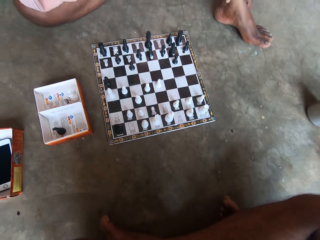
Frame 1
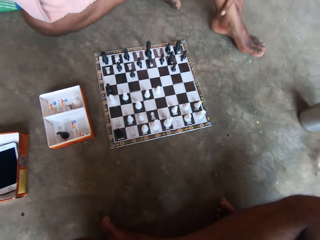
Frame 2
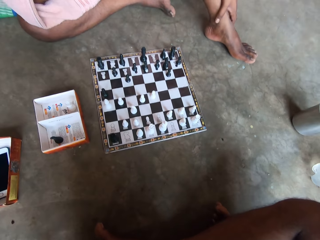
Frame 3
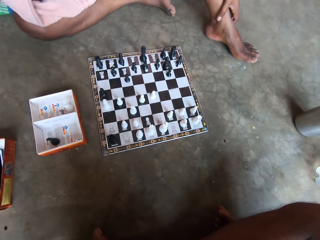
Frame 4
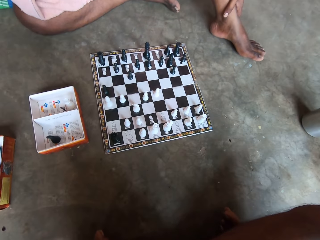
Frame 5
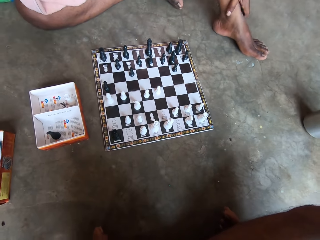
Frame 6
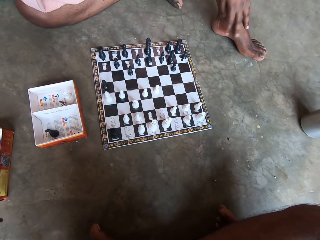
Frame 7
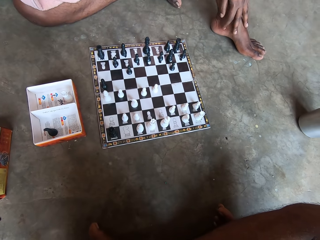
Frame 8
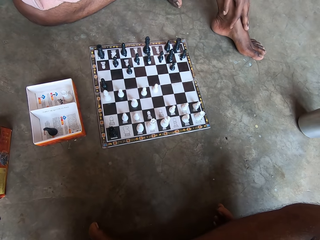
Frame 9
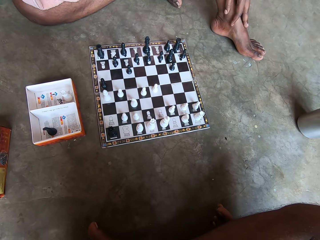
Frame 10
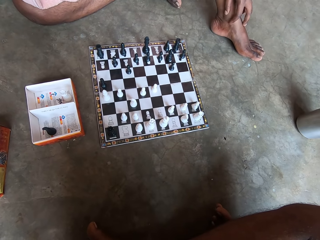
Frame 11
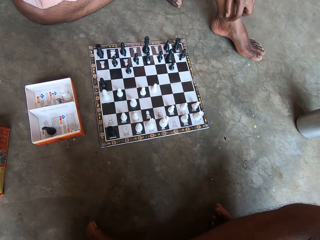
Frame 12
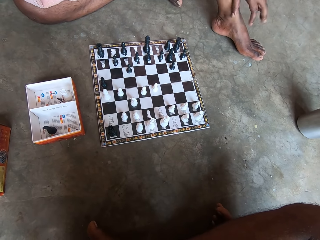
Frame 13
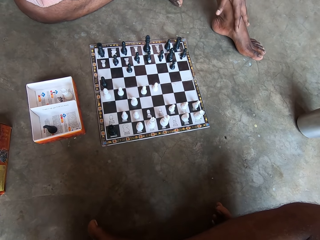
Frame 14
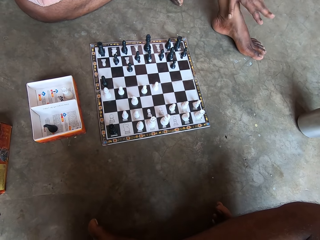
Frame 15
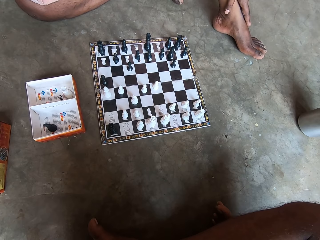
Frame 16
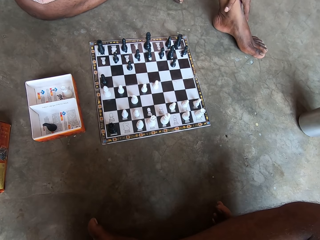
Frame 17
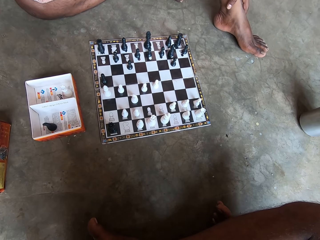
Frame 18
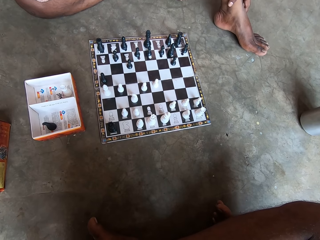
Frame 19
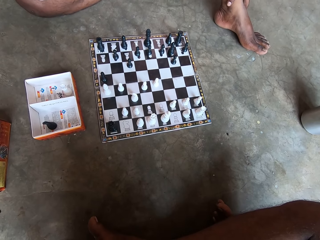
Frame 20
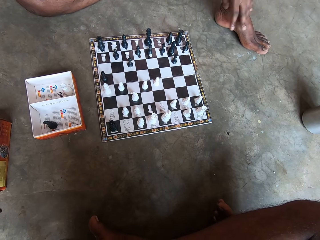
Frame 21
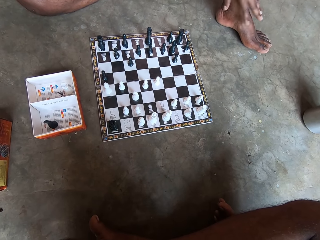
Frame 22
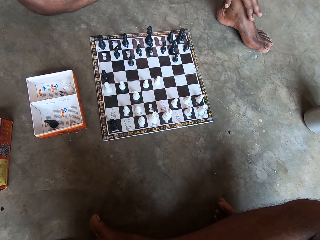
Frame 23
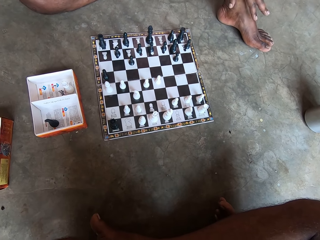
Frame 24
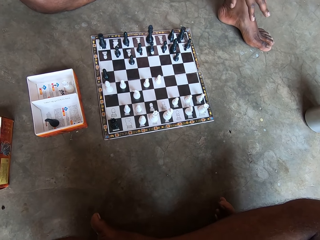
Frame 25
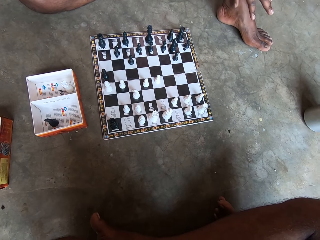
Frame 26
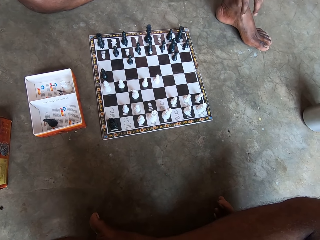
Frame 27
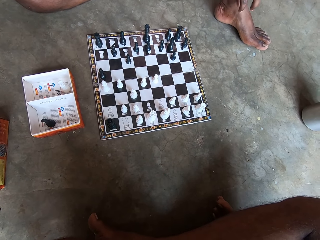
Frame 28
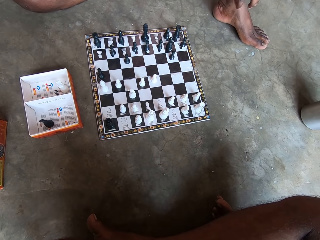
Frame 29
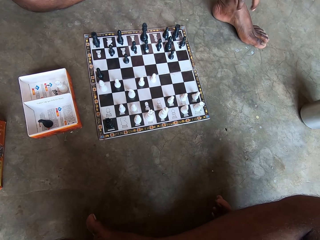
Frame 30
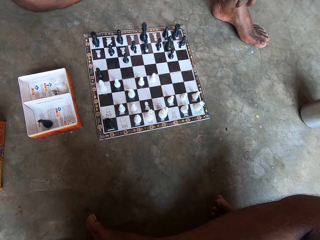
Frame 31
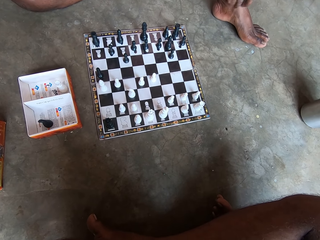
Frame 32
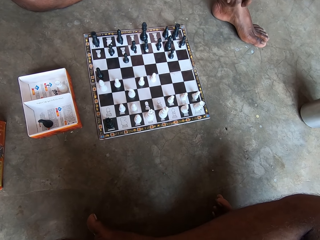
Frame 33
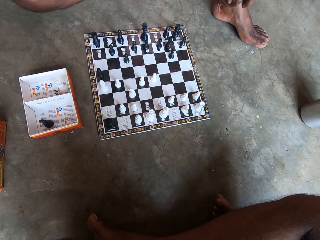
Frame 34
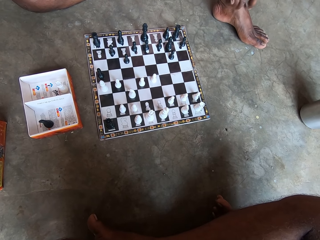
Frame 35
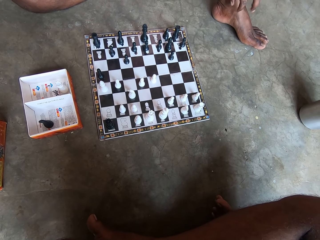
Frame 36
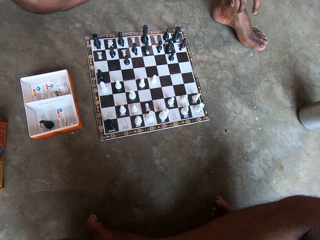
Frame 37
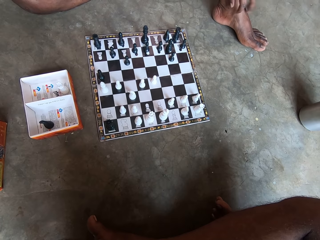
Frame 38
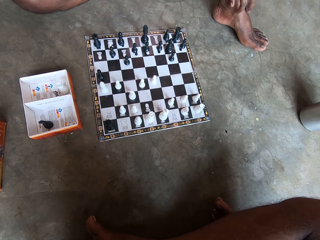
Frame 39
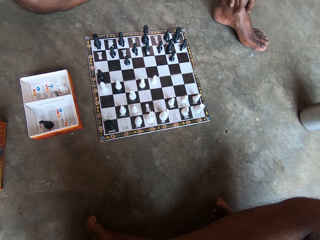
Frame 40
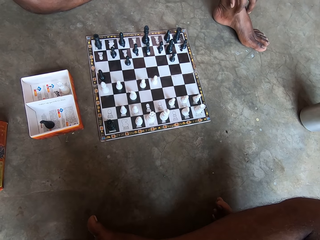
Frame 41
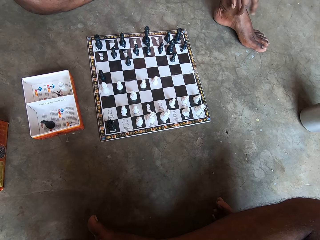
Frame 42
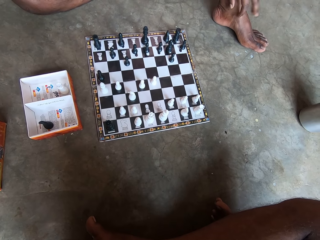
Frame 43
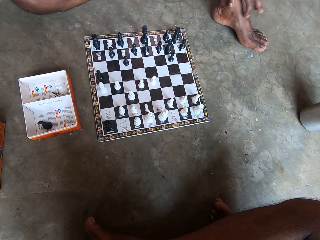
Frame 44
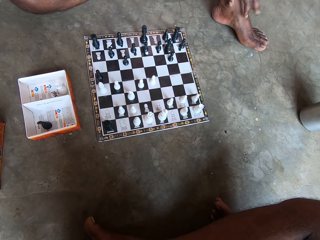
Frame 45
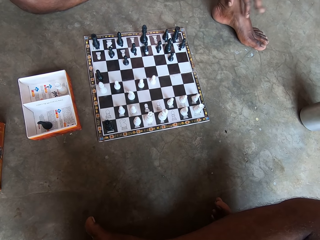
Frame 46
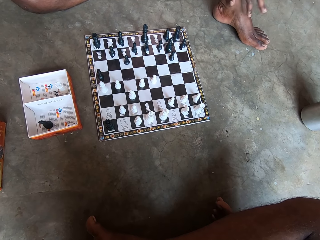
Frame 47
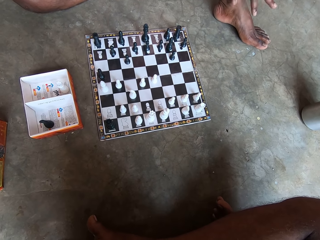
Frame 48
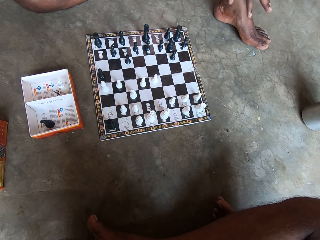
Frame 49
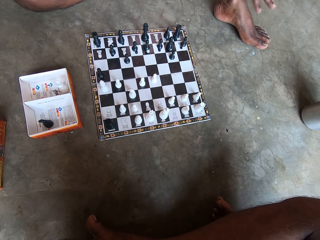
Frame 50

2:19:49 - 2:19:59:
A man looks at the chess board. The man taps his left hand on his feet.

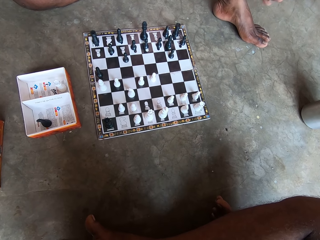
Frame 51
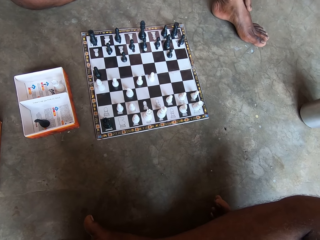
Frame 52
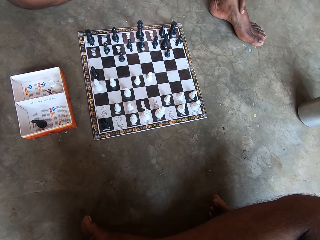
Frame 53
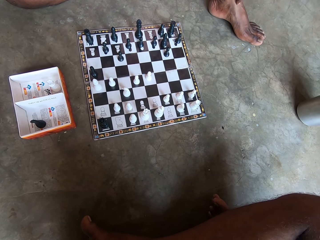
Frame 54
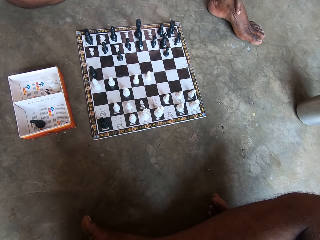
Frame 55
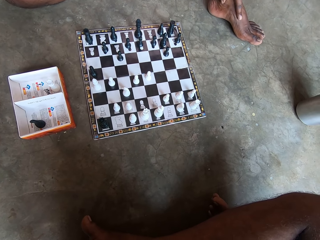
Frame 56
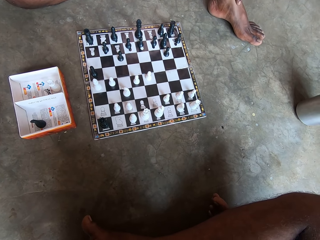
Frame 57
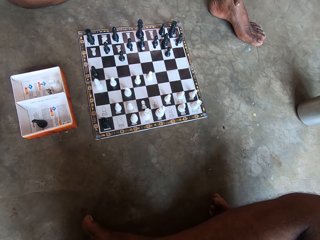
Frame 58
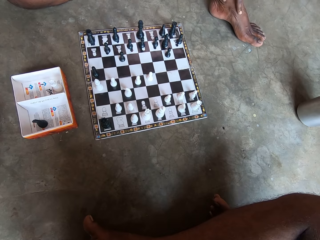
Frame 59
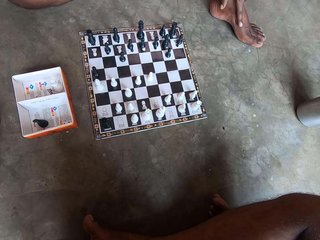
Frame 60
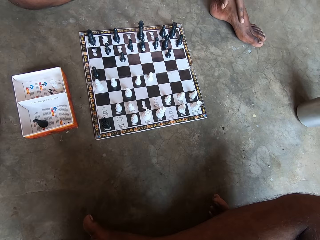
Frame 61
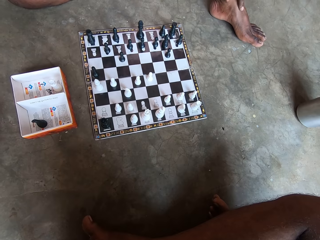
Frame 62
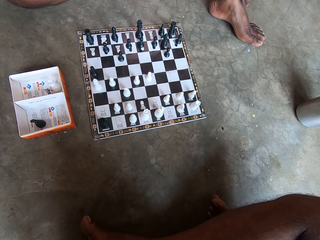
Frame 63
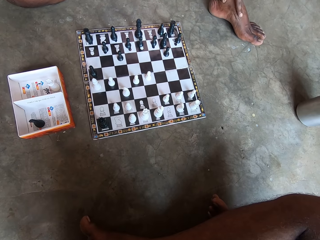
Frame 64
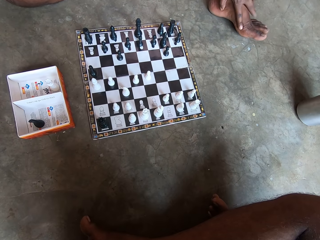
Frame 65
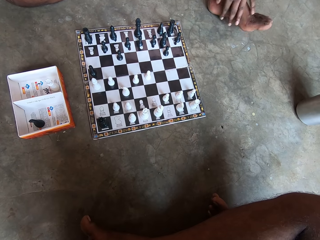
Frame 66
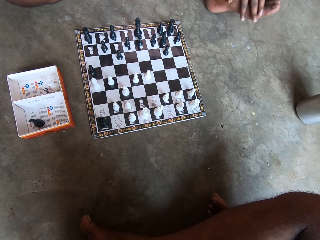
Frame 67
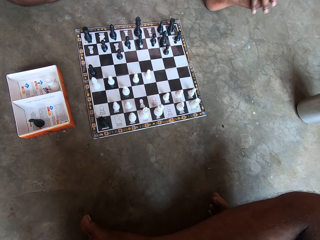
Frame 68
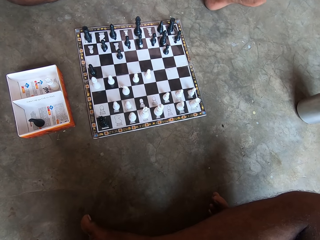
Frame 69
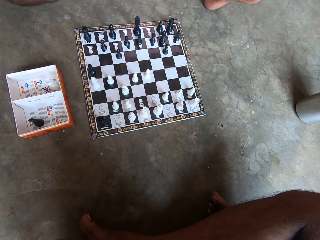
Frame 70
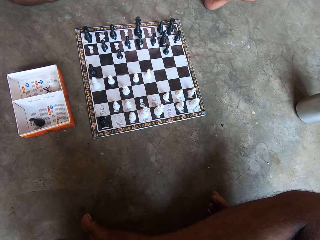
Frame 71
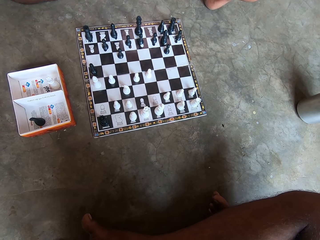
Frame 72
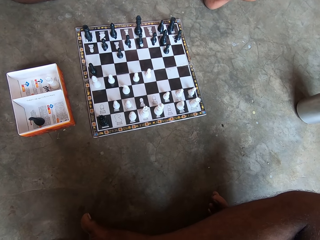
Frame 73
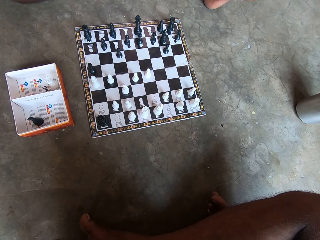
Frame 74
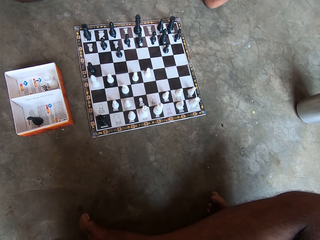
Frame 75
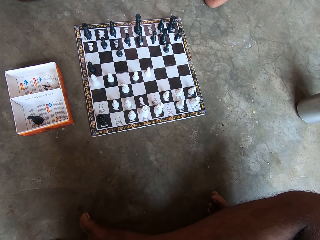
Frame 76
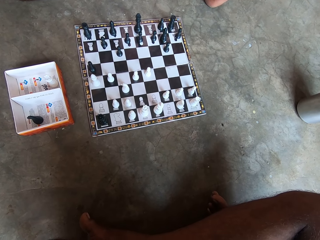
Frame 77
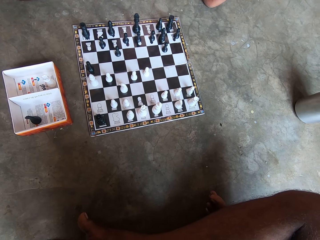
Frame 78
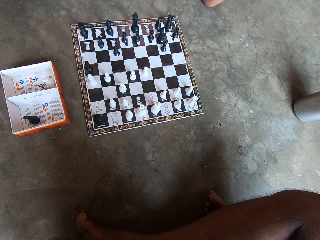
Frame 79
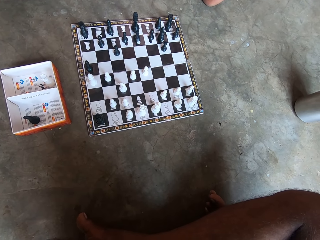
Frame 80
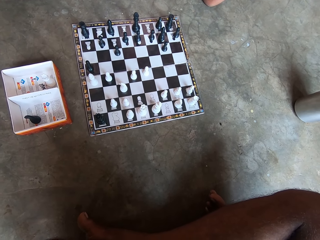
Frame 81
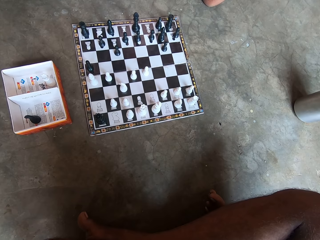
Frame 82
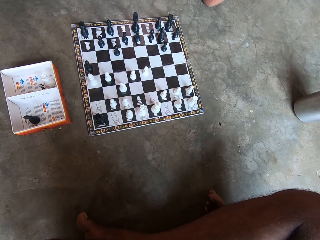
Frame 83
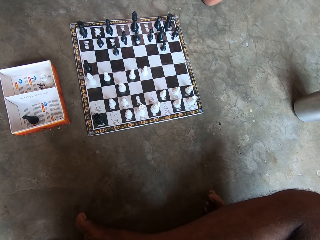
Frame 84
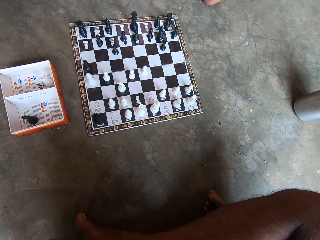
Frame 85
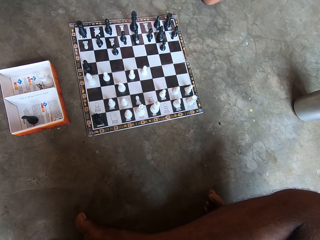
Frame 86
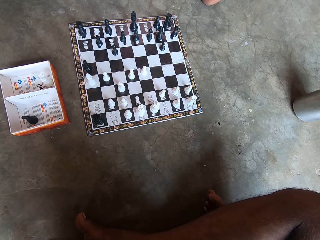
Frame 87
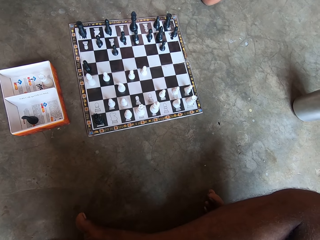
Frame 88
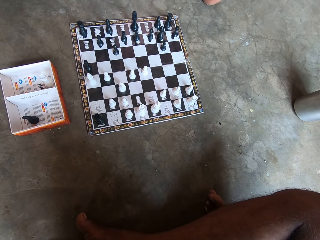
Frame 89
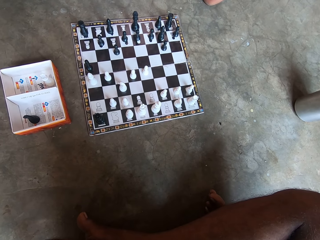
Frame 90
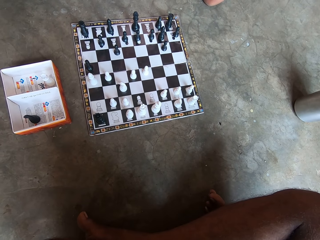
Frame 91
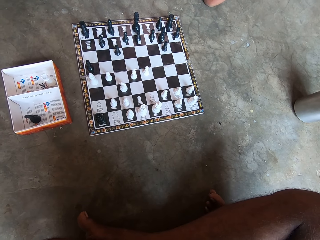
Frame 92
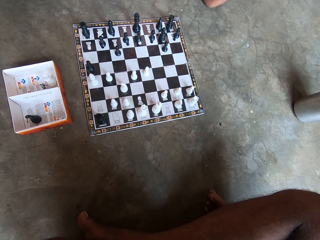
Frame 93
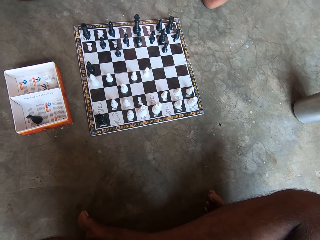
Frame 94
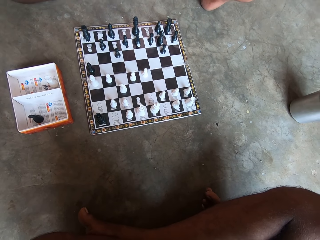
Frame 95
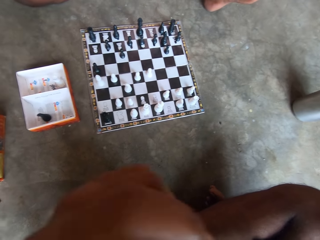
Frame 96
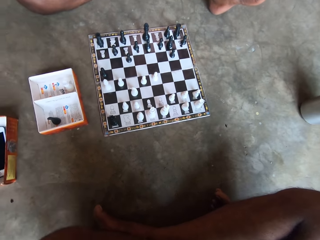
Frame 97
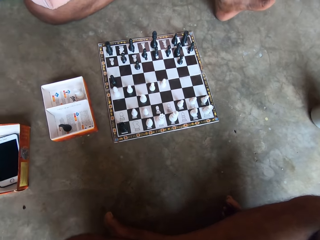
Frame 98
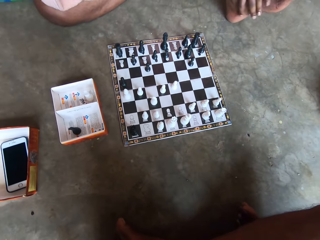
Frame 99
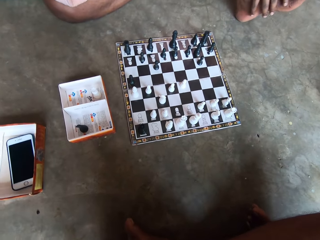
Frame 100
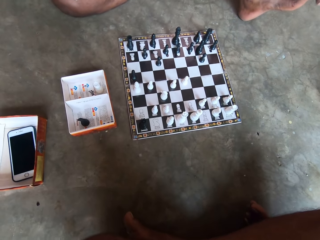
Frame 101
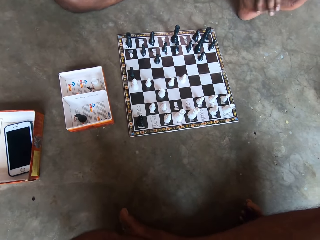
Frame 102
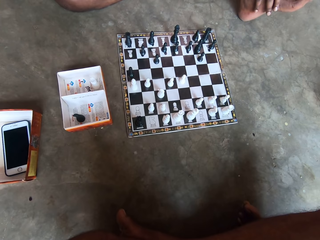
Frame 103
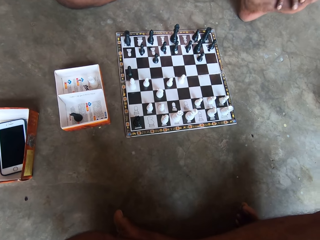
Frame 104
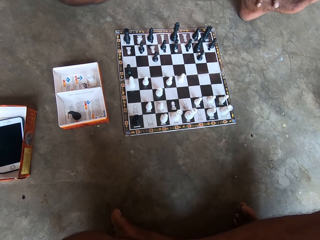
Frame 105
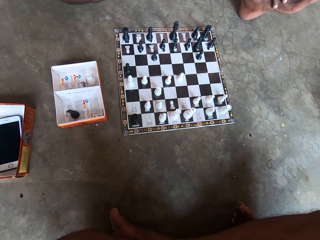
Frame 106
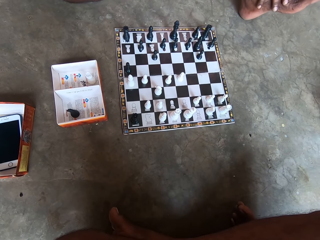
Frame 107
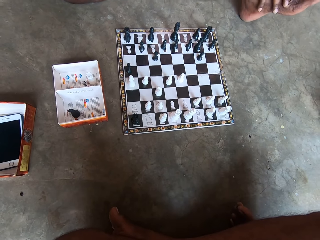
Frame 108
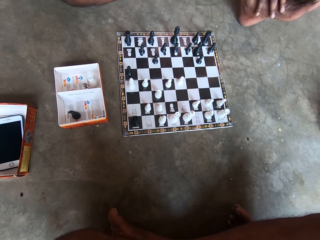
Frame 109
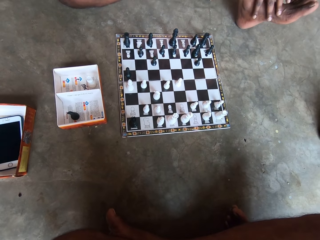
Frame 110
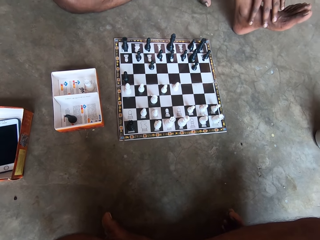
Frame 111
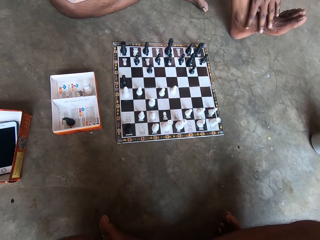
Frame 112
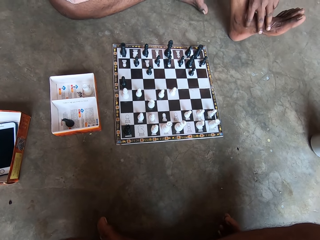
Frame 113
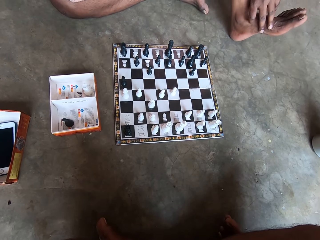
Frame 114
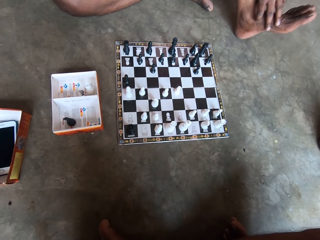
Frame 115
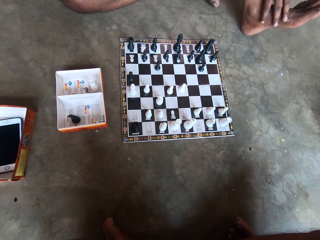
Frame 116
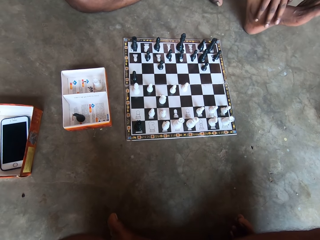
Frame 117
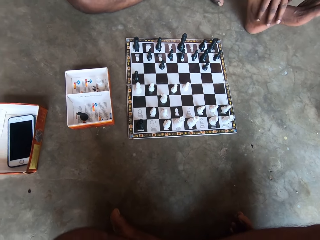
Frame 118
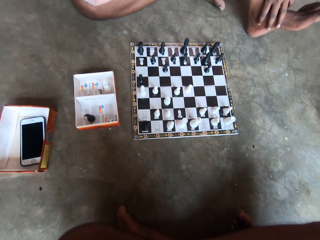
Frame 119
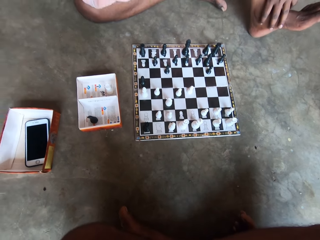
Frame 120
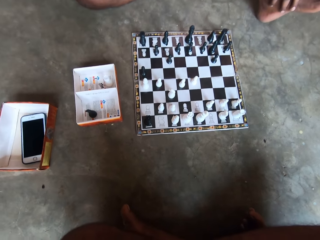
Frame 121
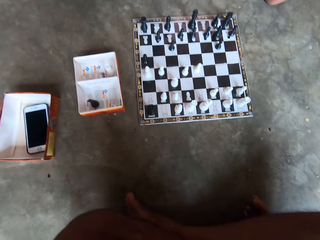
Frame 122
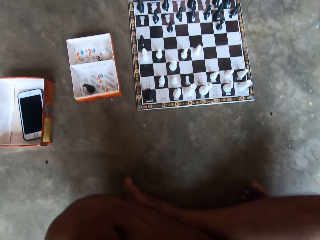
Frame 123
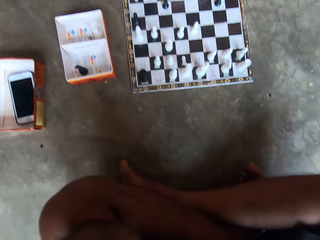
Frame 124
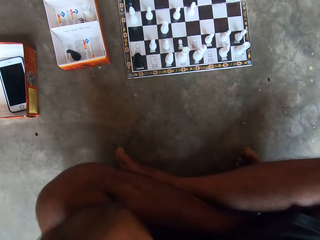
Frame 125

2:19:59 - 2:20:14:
A man scratches his left leg. The man lifts his left foot and rubs his left foot. The camera wearer looks at the chess board. The man scratches his left leg.
